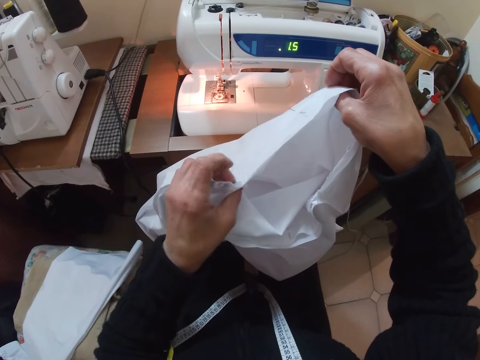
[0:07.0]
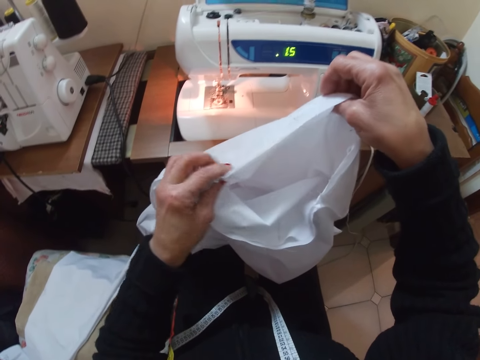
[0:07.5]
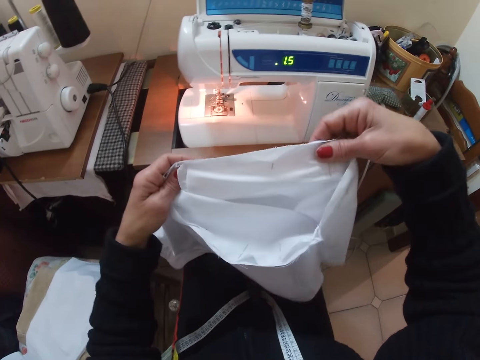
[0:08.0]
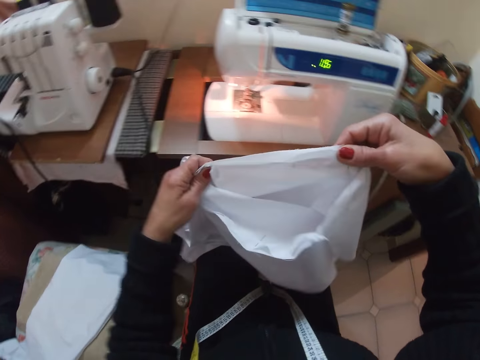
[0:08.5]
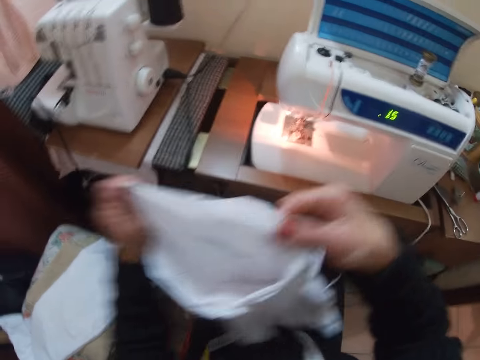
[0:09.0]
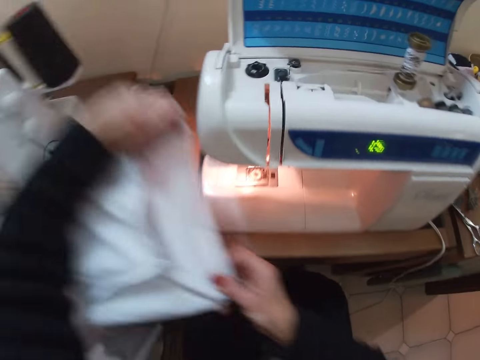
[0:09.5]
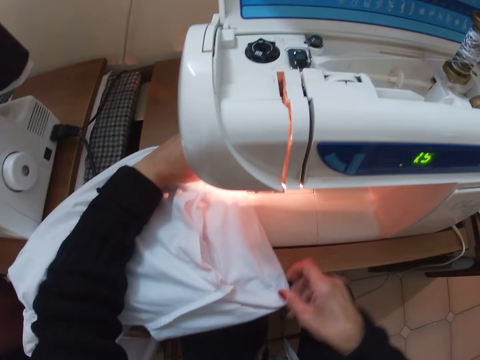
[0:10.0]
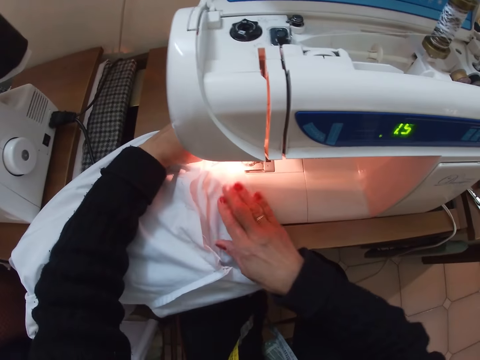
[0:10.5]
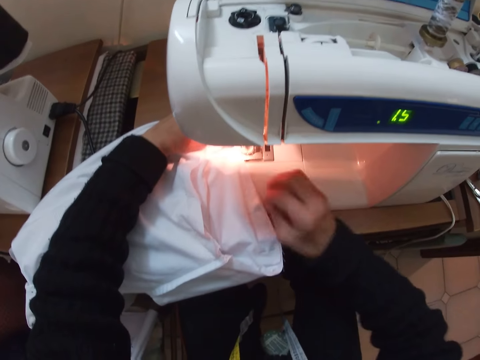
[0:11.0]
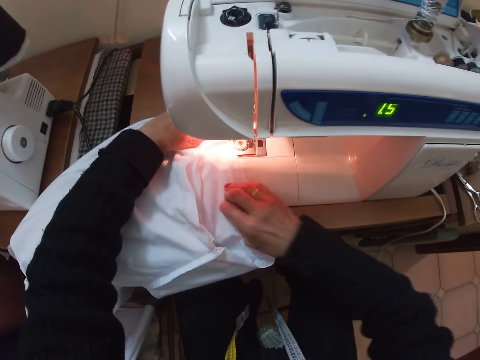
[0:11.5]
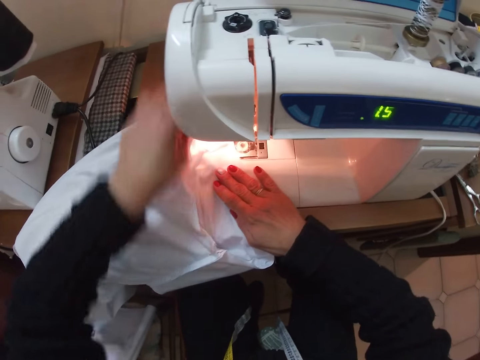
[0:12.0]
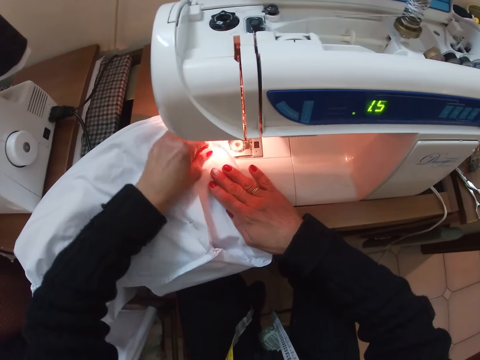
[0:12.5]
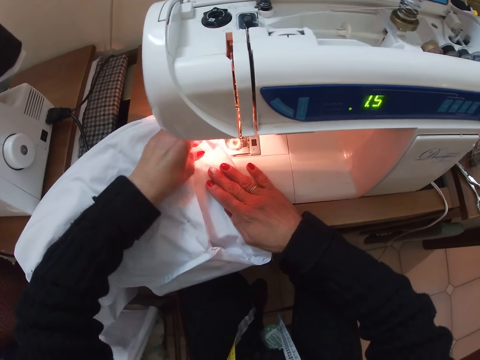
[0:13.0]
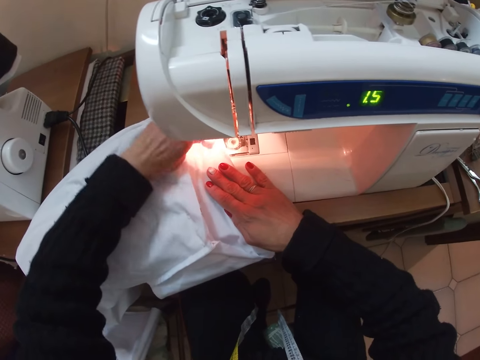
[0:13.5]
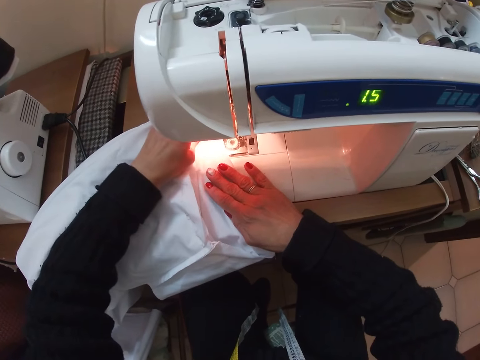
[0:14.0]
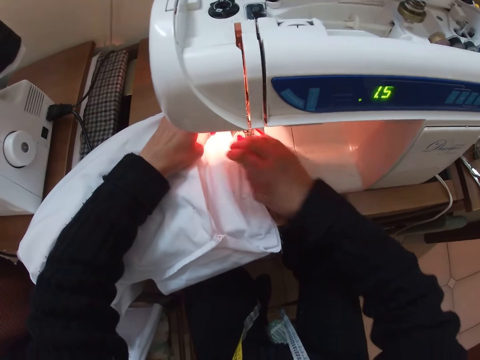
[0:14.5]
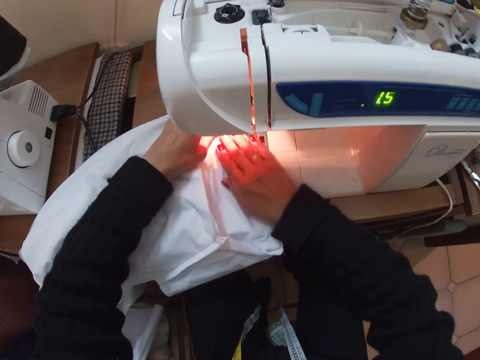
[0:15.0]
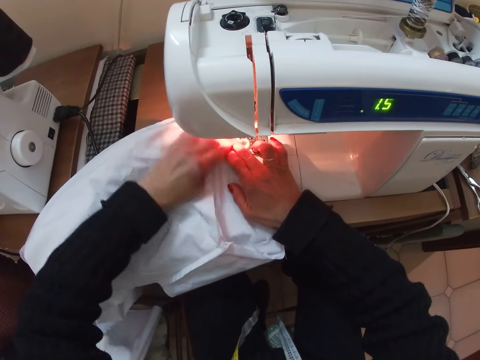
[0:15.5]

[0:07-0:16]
The camera wearer adjusts the cloth with her hands. She places the cloth on the needle plate. She removes her right hand from the cloth. She touches the cloth repeatedly with her right hand. She adjusts the fabric. She removes her left hand from the cloth. She spreads the cloth on the needle plate with her left hand. She moves her right hand slightly.

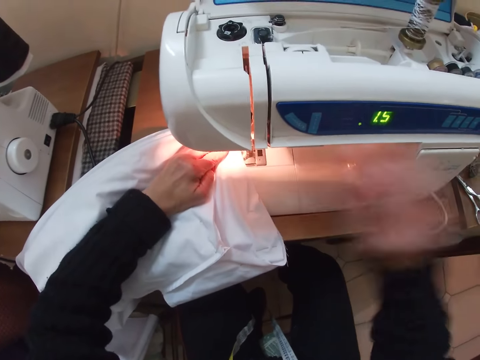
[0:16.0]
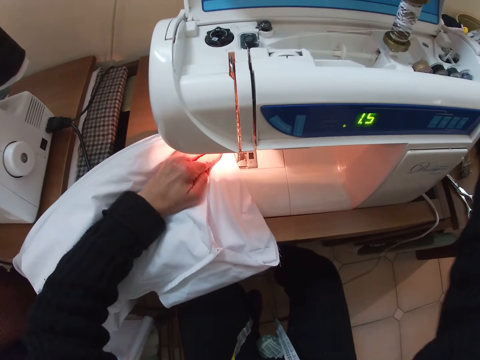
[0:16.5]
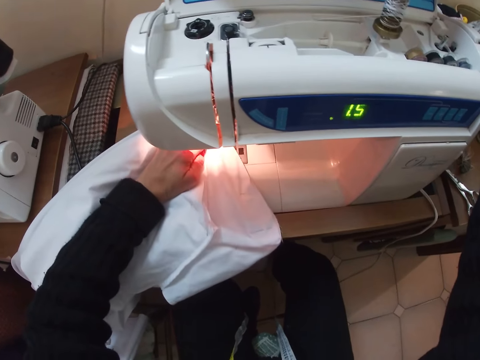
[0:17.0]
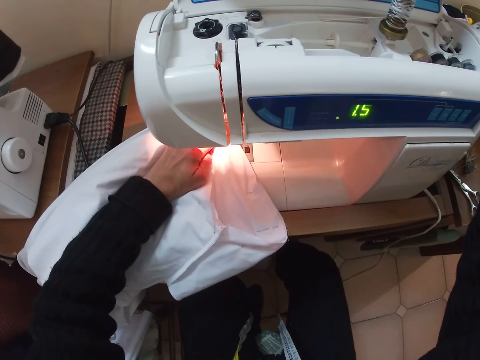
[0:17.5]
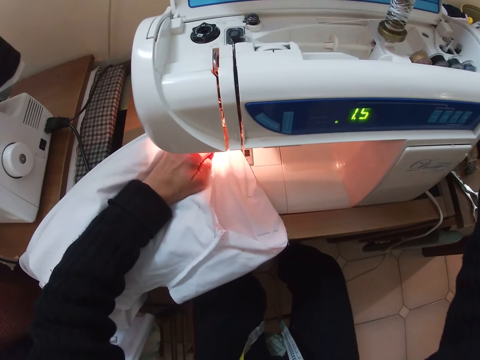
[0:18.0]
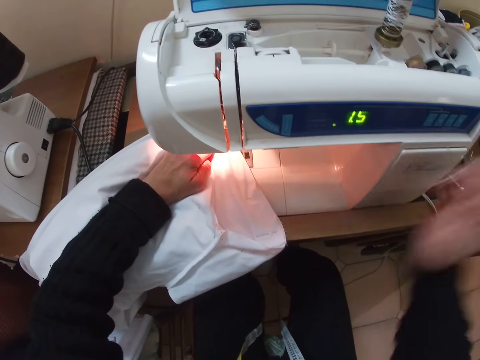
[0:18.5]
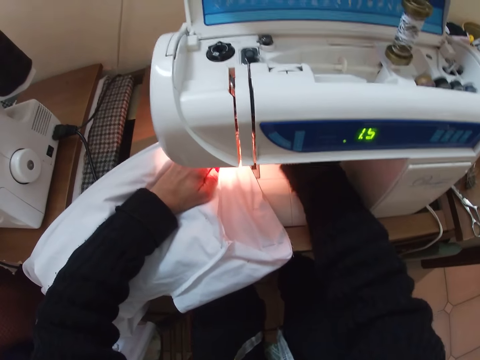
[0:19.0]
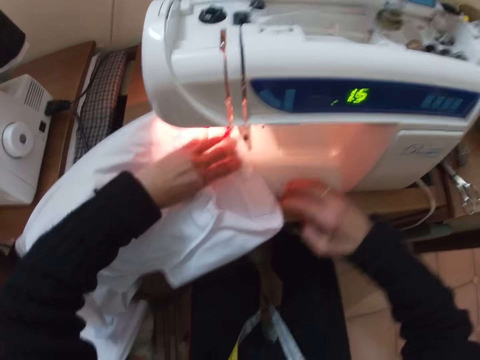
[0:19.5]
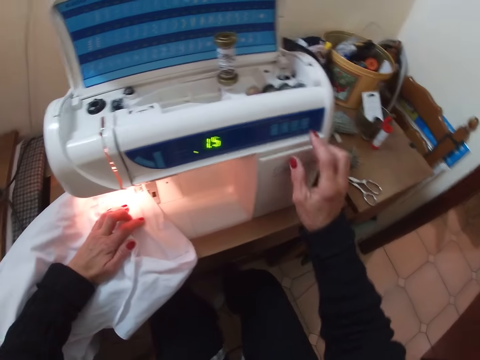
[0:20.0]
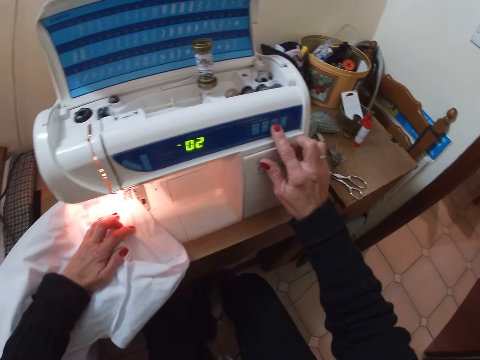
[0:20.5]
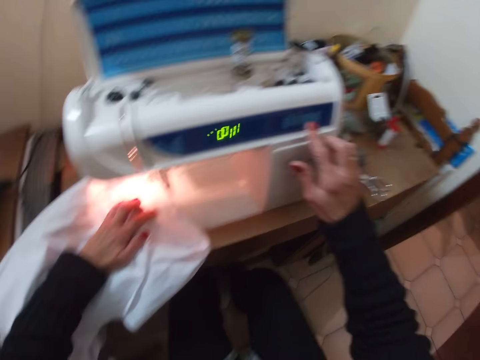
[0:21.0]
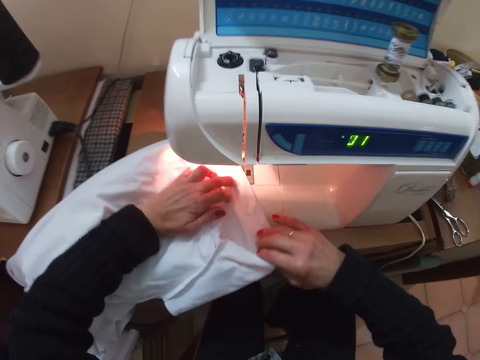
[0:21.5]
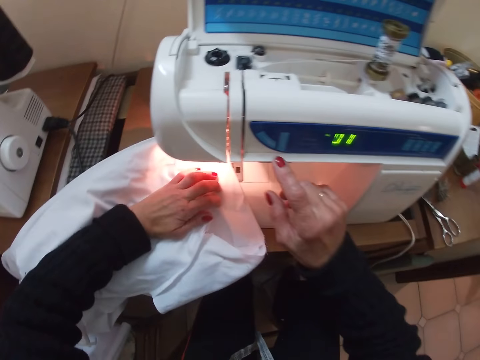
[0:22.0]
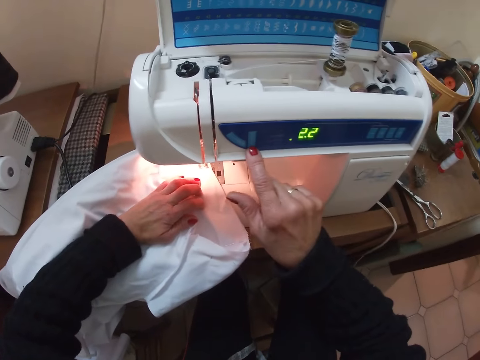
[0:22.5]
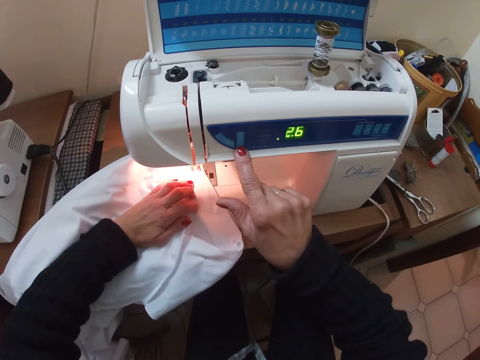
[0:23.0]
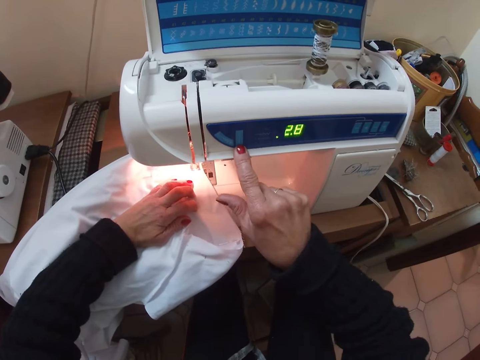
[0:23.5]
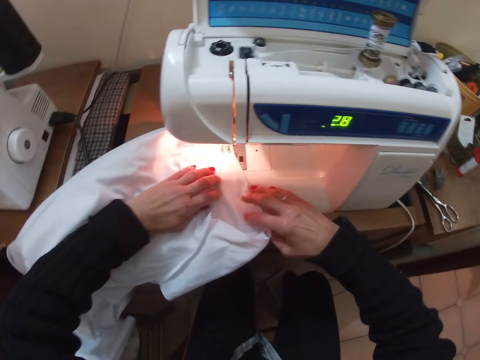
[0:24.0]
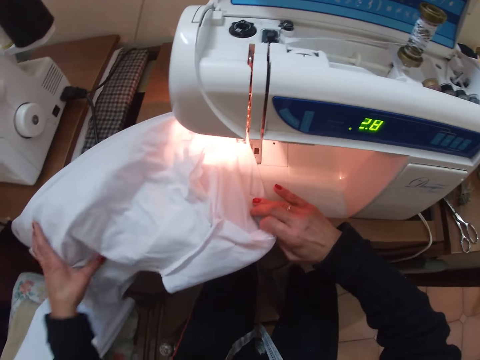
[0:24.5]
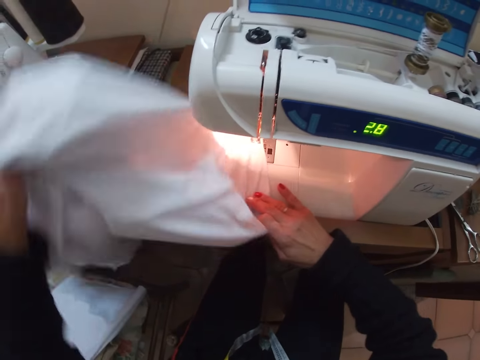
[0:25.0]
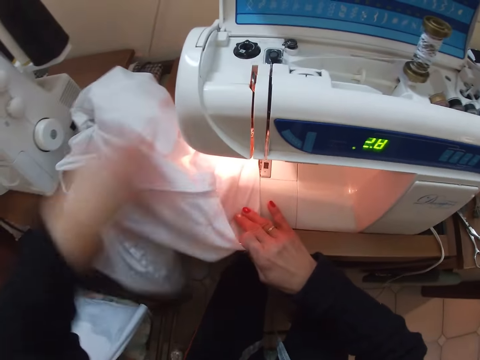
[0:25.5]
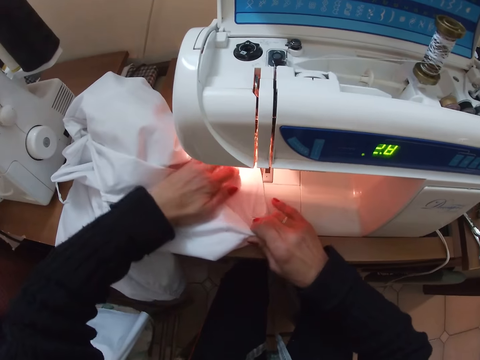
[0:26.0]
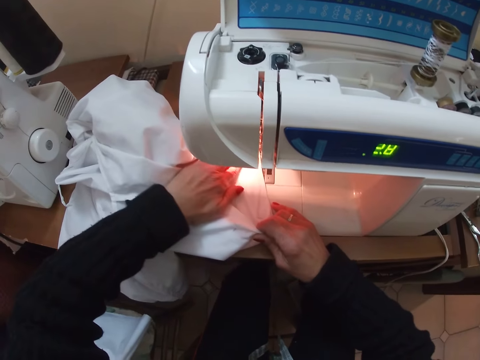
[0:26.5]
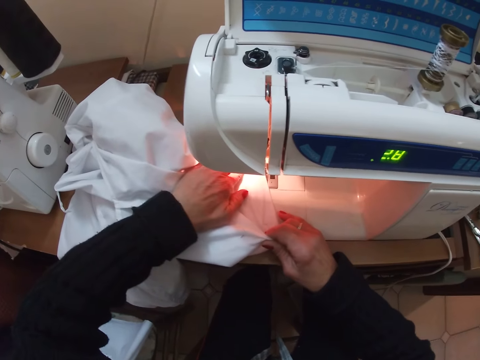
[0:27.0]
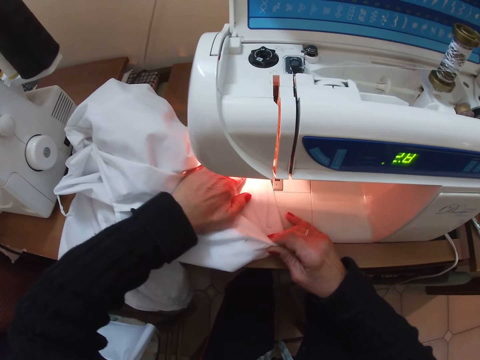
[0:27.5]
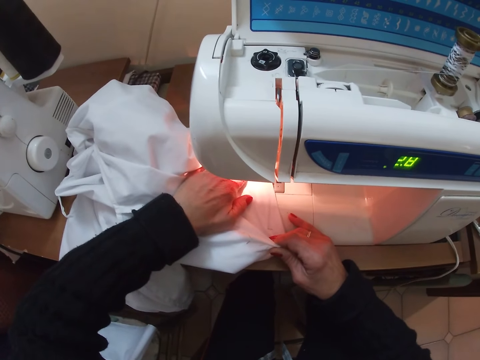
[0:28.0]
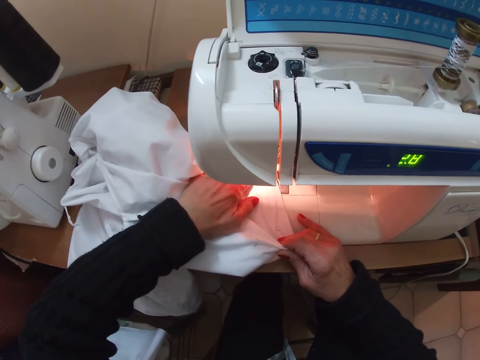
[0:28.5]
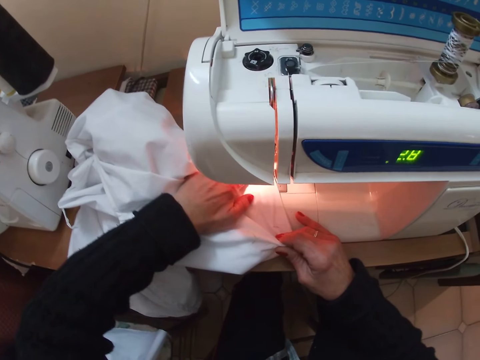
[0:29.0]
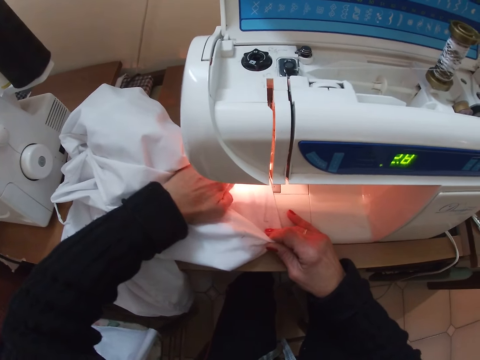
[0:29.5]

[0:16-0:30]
The camera wearer removes her right hand from the cloth and moves her right hand to the far right of the sewing machine. She operates the sewing machine. She adjusts the positioning of the cloth in her left hand. She moves her legs. She puts her right hand on the sewing machine. She removes her right hand from the sewing machine. She moves her left hand. She touches a button on the sewing machine with her right finger. She moves her legs. She removes her finger from the button. She places her right hand on the cloth. She adjusts the fabric. She removes her right hand from the cloth. She presses another button with her finger. She operates the sewing machine. She removes her finger from the sewing machine. She places her right hand on the cloth. She removes her left hand from the cloth. She holds the cloth with her left hand. She lifts the cloth with her left hand. She drops the cloth on the sewing machine table. She removes her left hand from the cloth. She holds the cloth with her left hand. She adjusts the cloth's positioning. She moves her hands slightly.

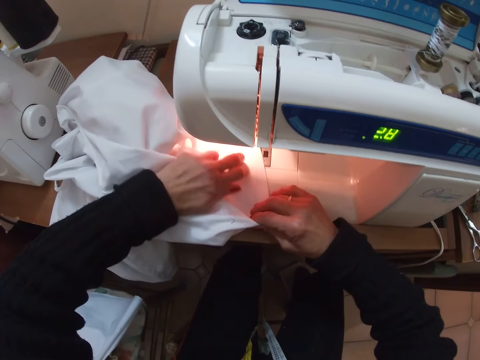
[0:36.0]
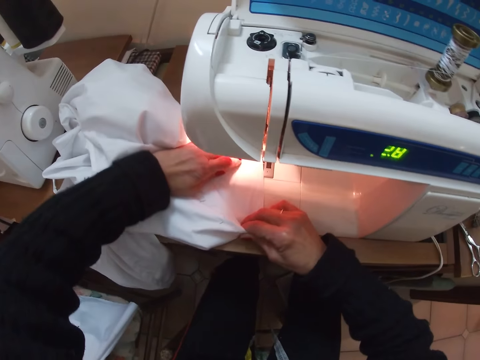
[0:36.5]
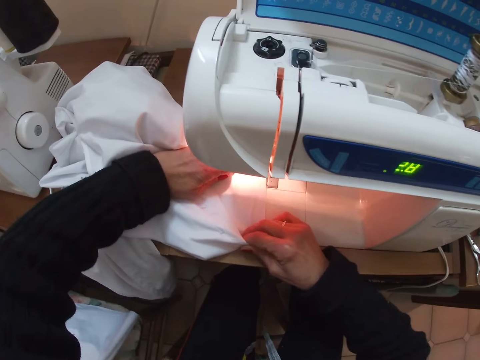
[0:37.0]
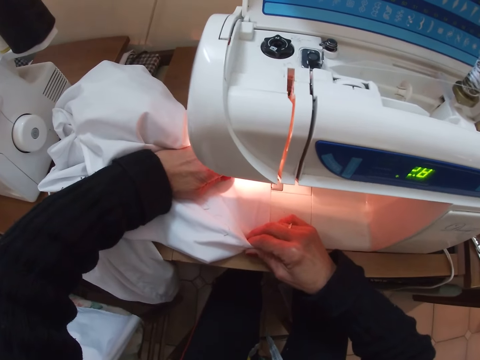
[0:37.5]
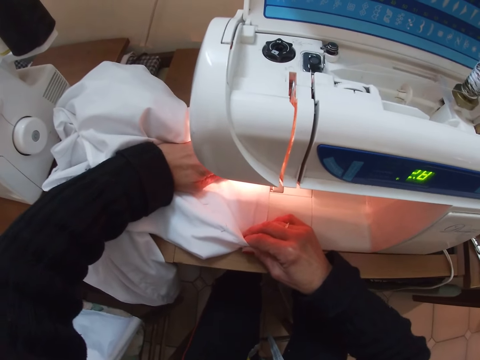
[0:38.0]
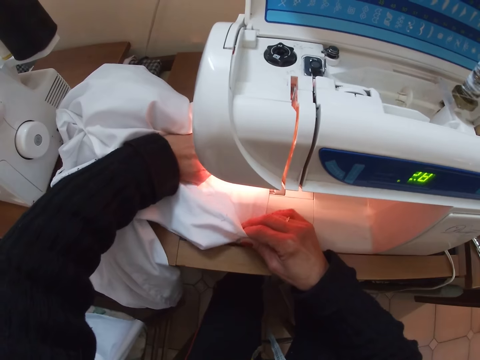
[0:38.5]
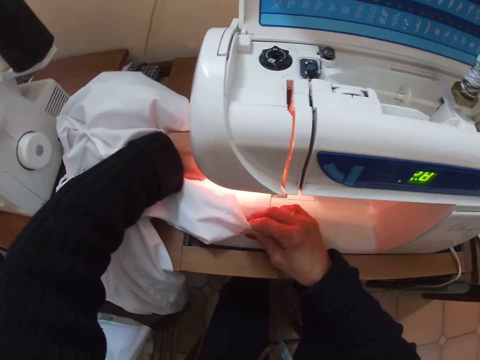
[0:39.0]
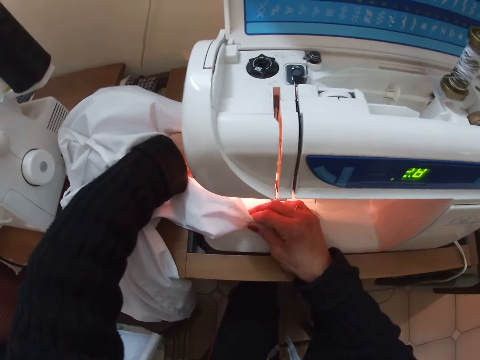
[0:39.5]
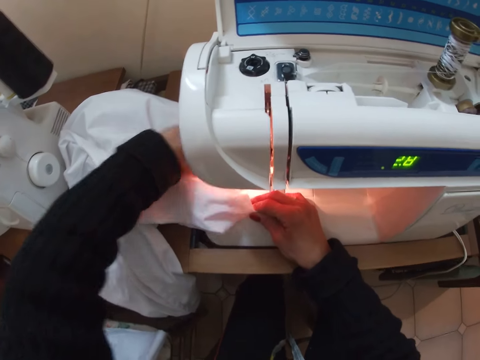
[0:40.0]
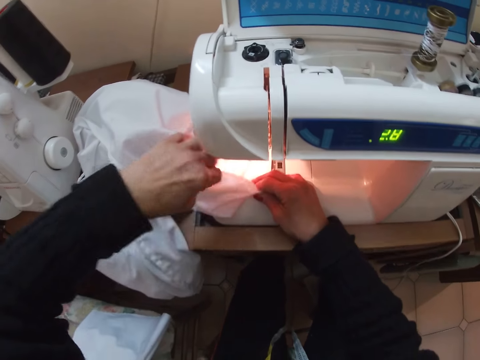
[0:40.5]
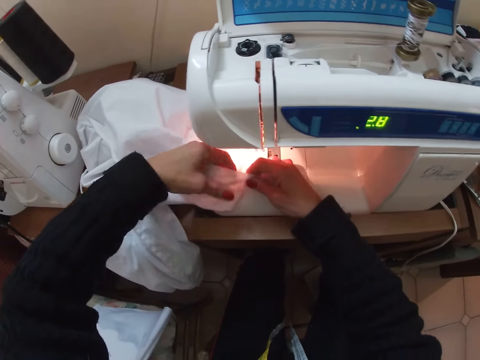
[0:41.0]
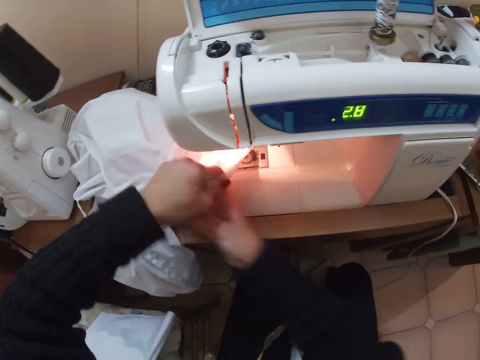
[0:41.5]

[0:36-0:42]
The camera wearer moves the cloth with her hands along the sewing machine's needle. She sews the fabric. She removes her left hand from the cloth. She adjusts the fabric. She holds the cloth with her left hand. She removes her right hand from the cloth. She places her right hand under the cloth.
